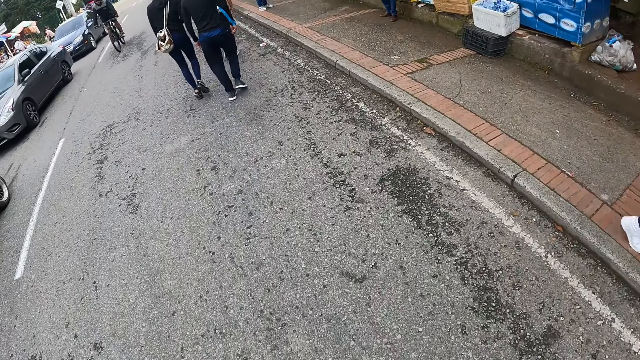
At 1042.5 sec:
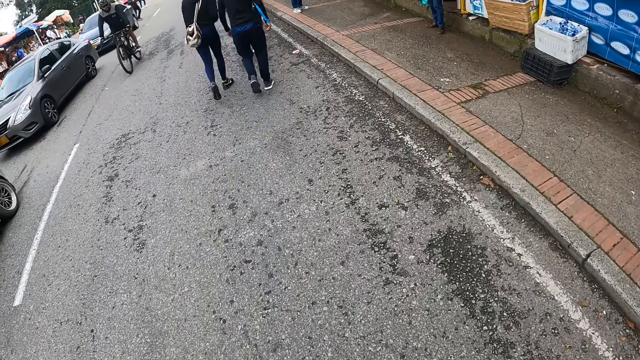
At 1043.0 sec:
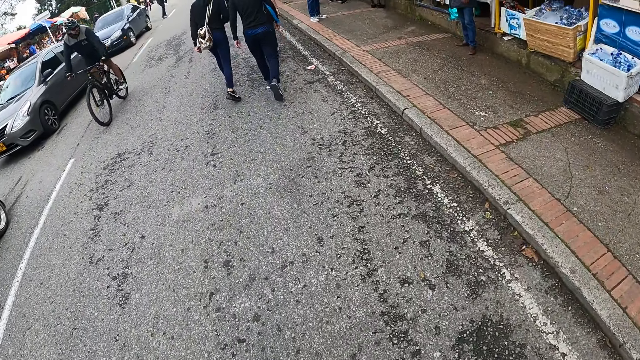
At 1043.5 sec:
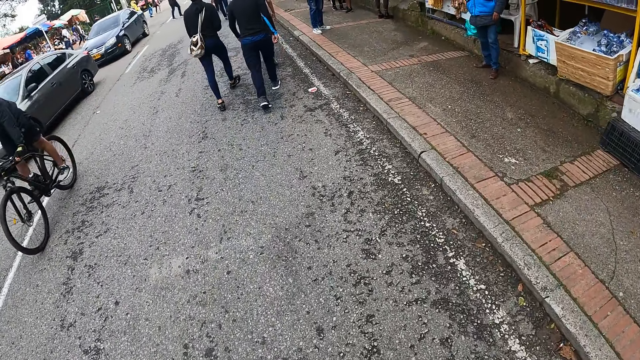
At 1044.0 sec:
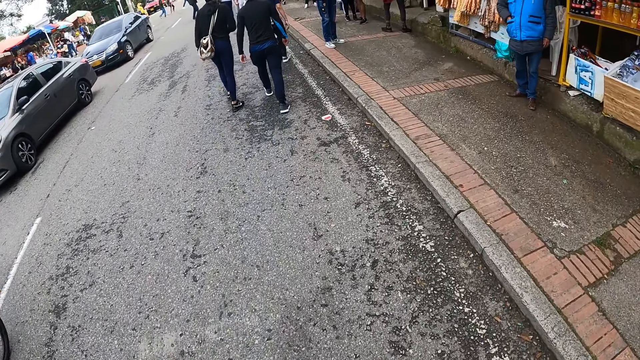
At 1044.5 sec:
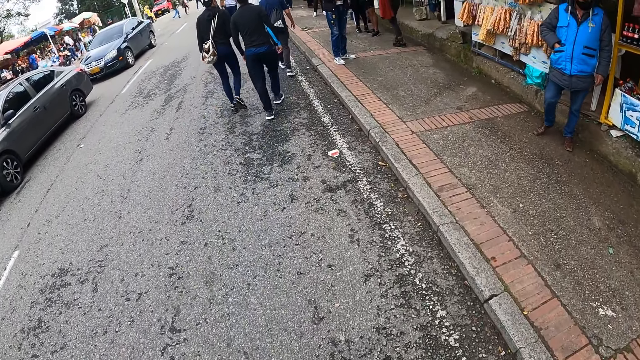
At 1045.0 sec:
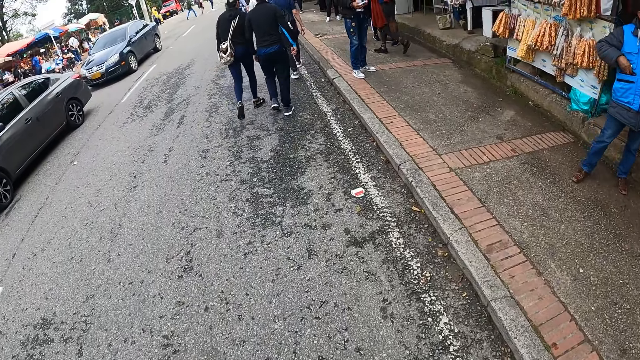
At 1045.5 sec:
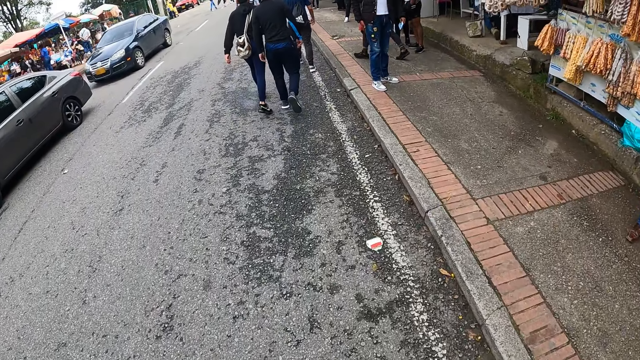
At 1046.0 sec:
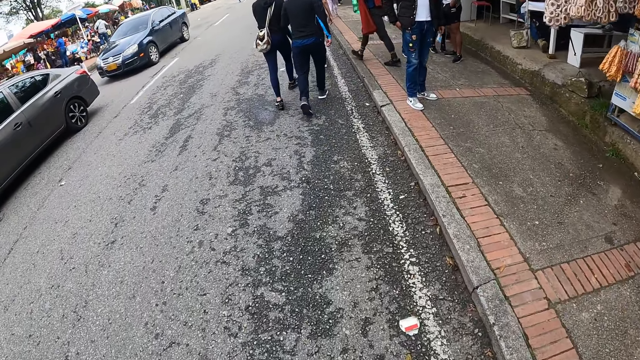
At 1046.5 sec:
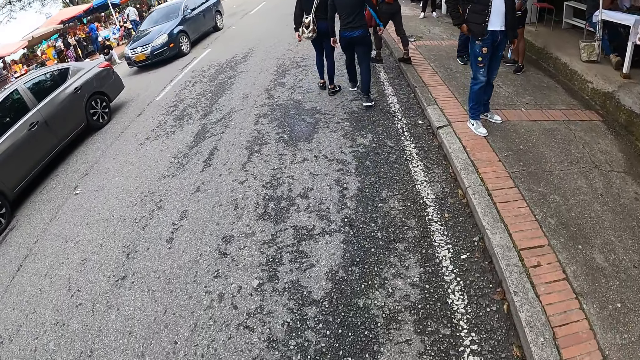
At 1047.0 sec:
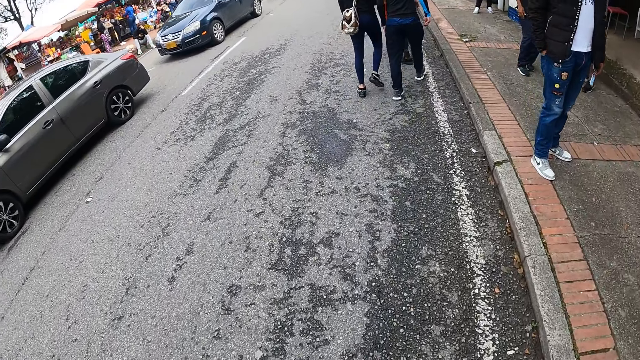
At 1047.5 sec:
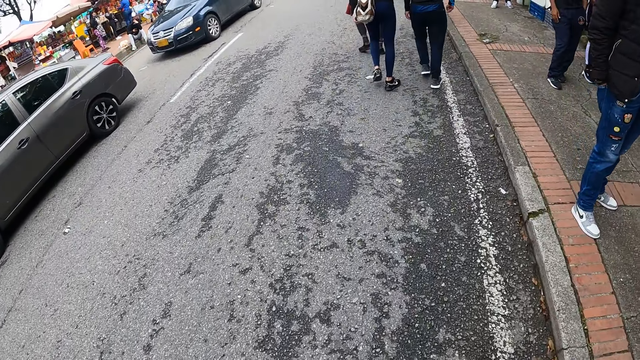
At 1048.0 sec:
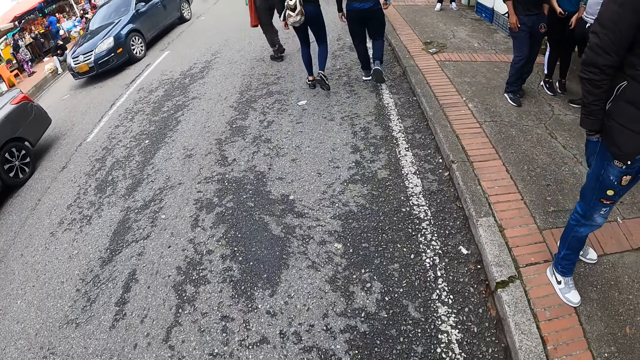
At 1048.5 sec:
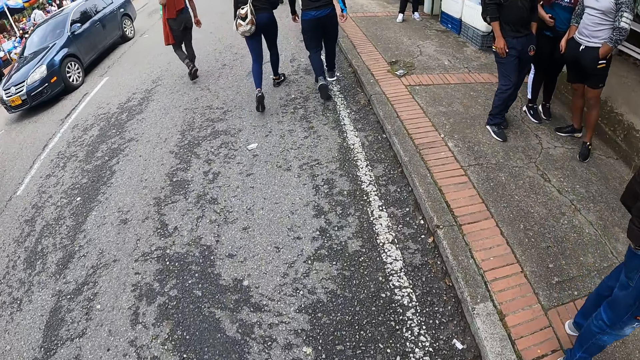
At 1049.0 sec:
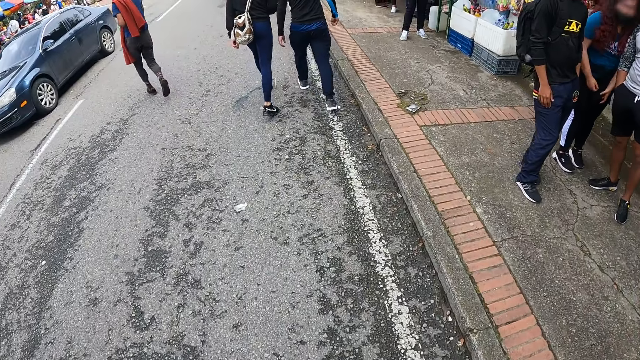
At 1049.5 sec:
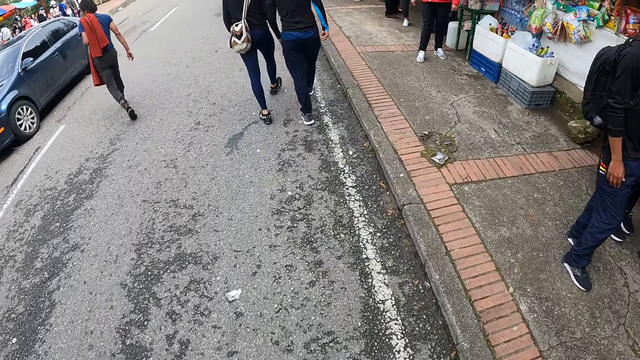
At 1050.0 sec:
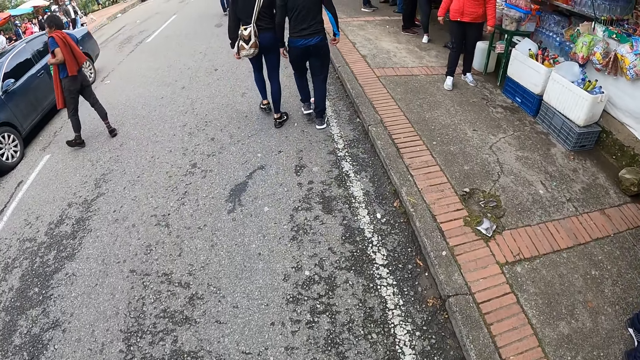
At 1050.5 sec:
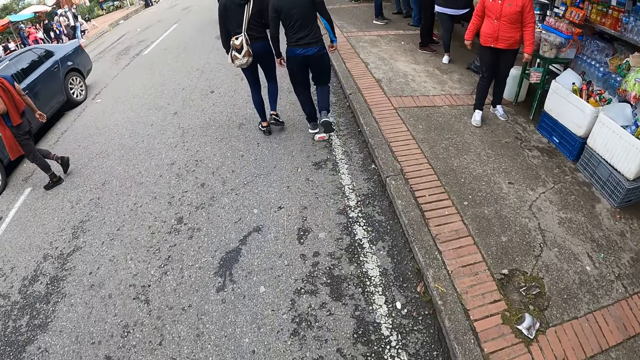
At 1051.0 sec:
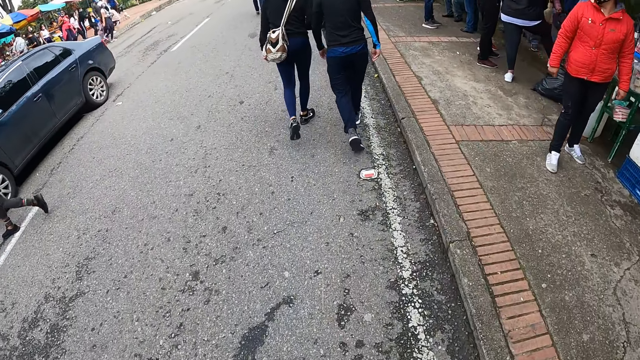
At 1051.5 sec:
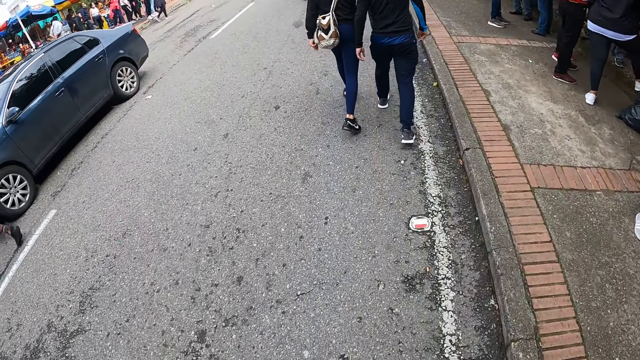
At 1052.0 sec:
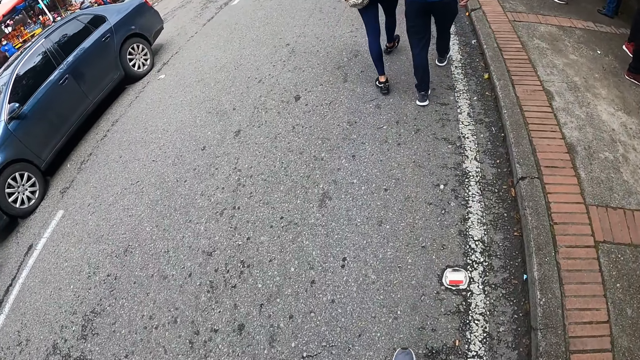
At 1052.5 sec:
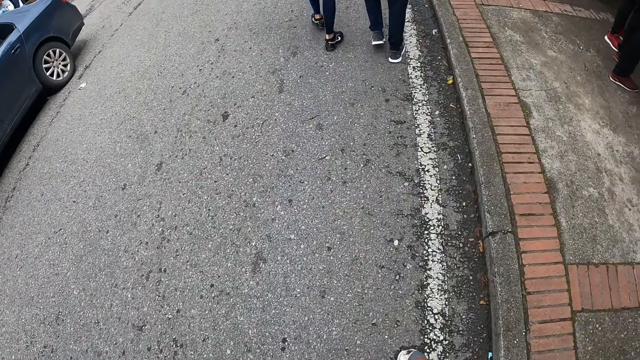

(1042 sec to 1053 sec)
A bicycle rides past the camera wearer.

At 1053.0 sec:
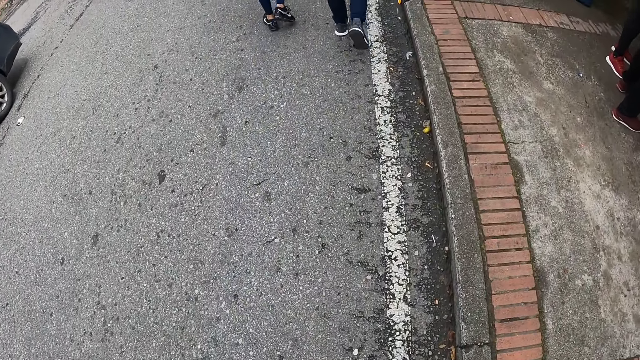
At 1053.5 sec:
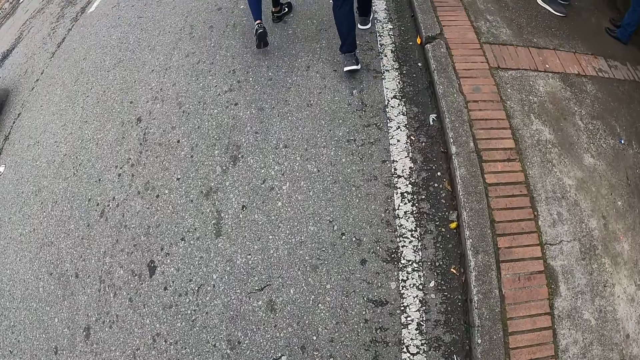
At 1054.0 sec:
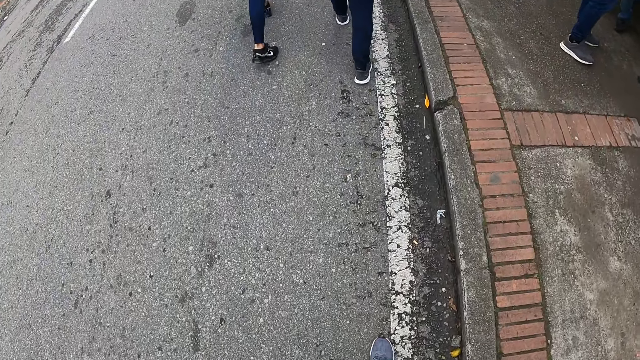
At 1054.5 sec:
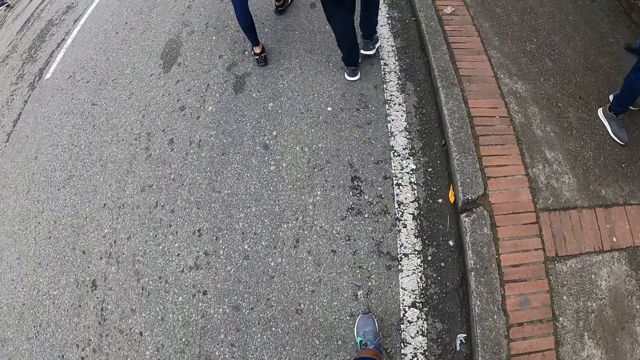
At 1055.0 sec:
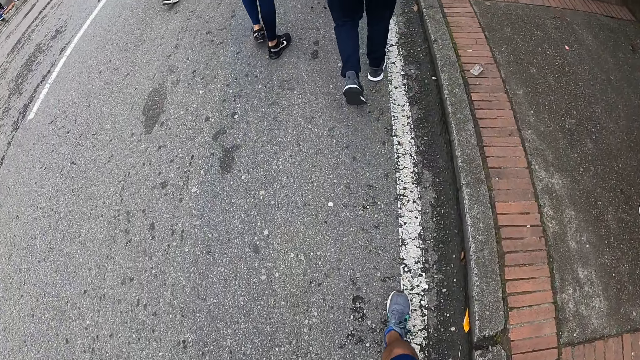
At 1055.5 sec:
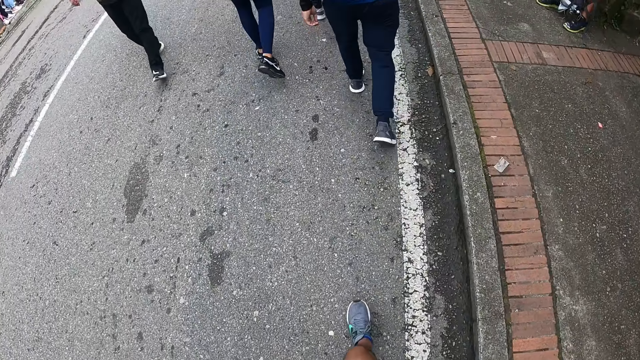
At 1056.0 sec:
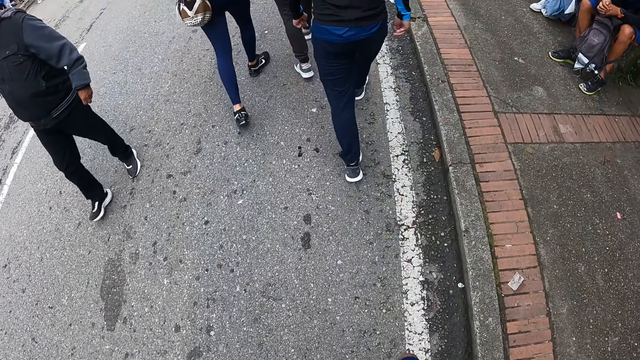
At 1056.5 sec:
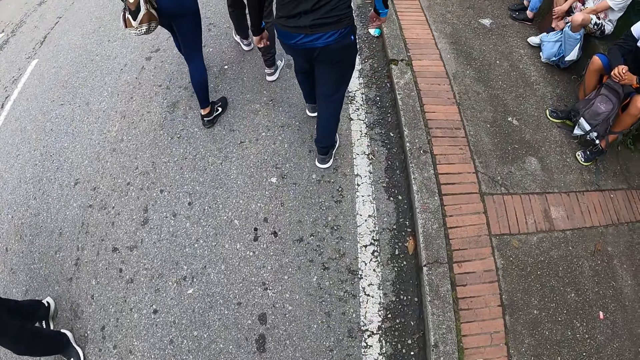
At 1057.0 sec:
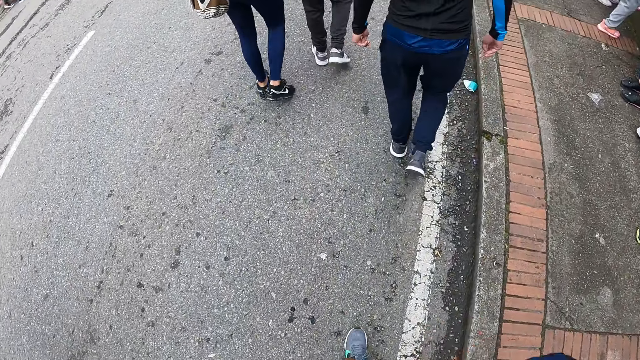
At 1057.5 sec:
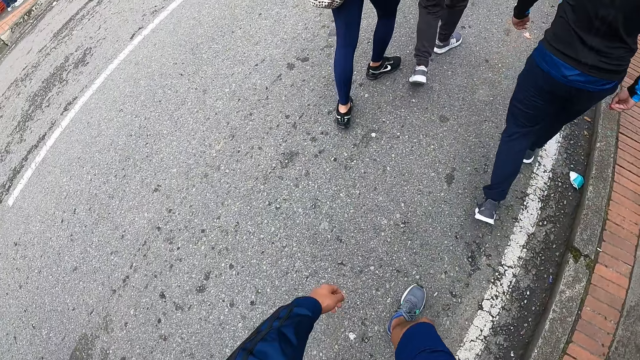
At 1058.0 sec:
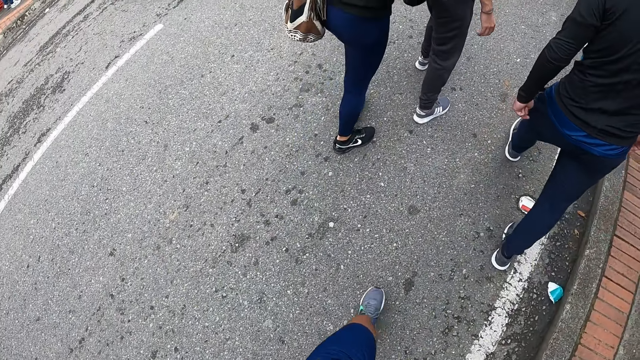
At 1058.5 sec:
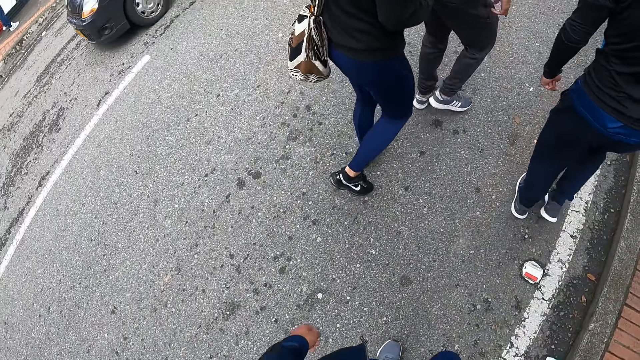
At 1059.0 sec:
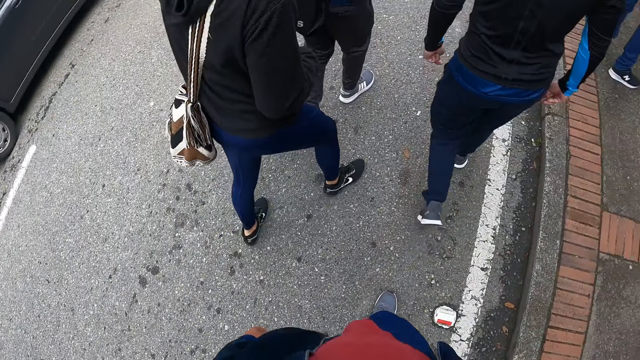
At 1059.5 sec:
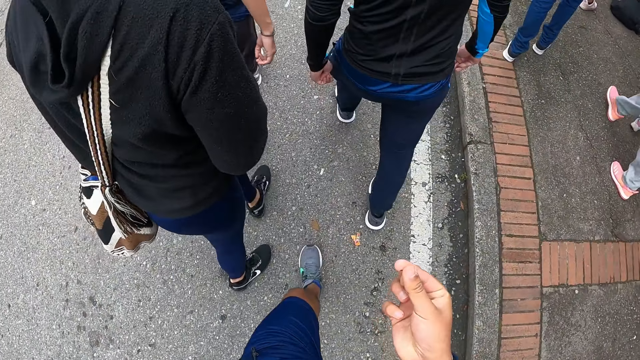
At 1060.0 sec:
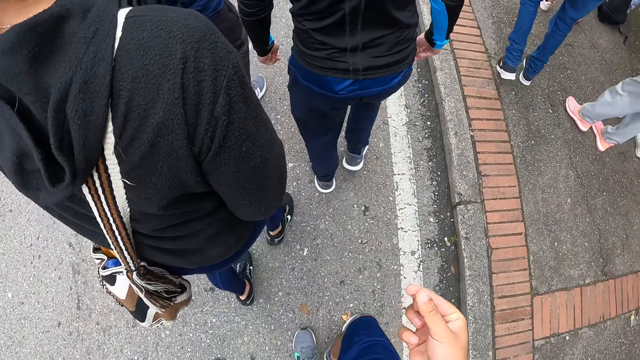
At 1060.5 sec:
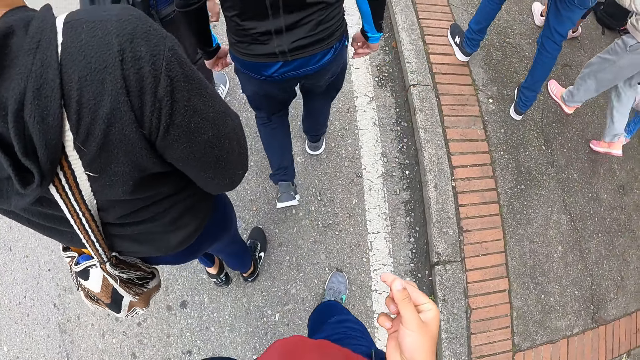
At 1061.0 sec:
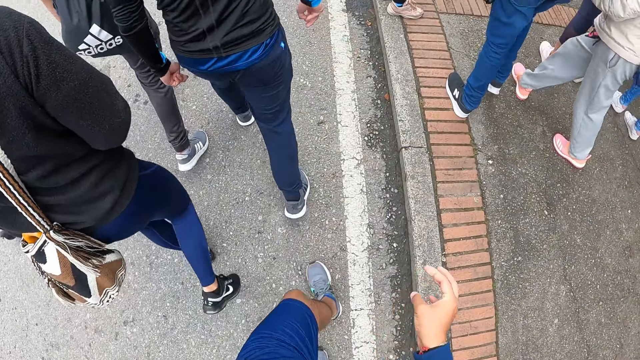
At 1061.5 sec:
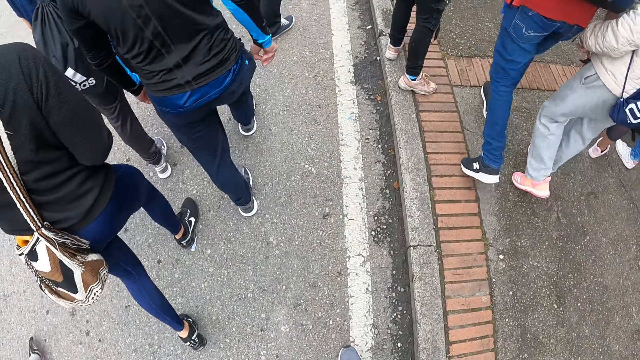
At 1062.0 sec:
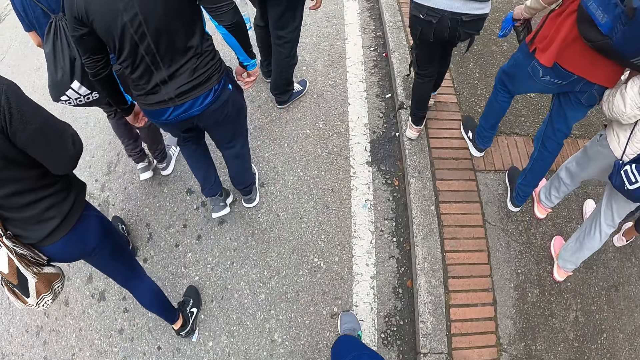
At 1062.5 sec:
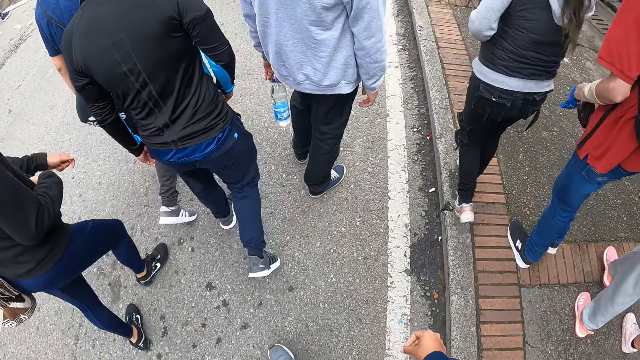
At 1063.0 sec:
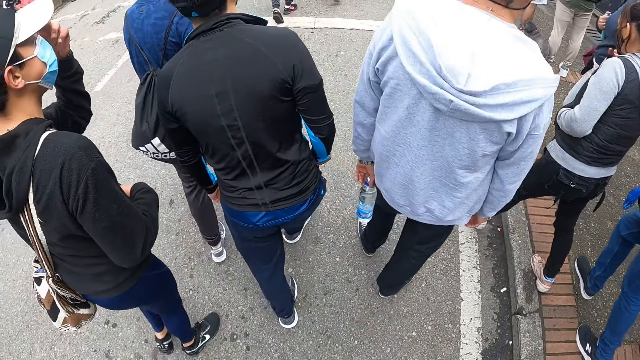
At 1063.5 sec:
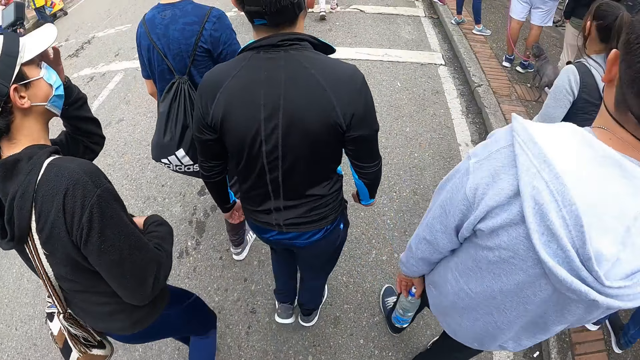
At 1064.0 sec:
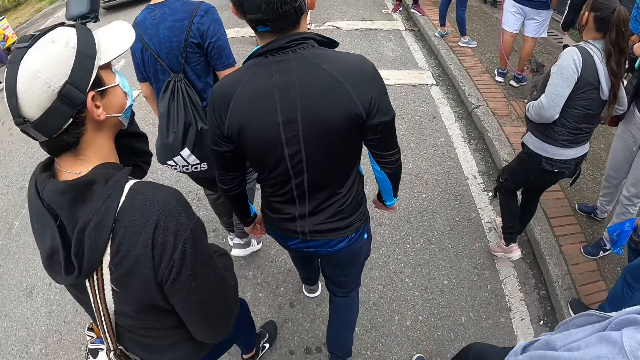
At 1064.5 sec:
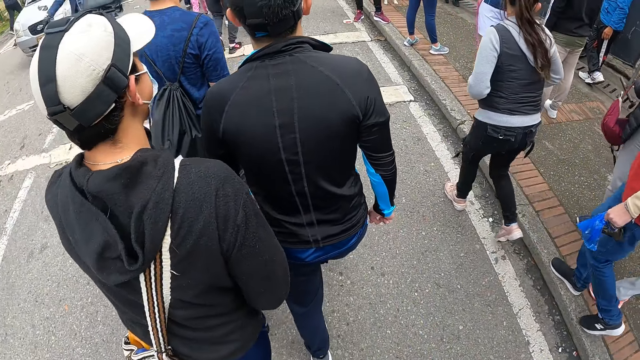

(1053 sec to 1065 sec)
A man walks past the camera wearer. The camera wearer raises a hand. They walk on the streets.
